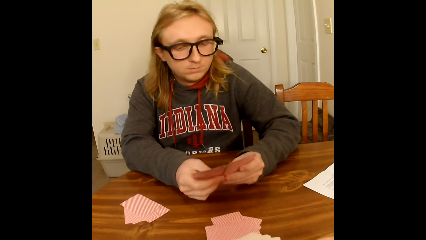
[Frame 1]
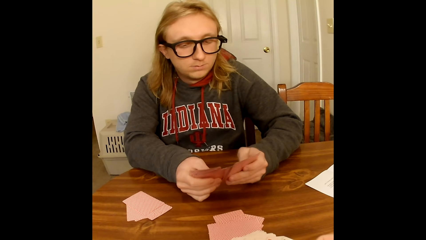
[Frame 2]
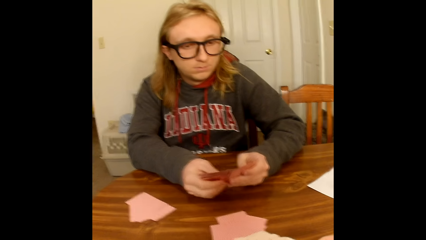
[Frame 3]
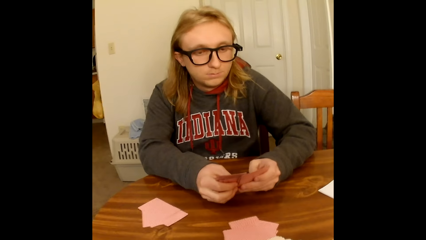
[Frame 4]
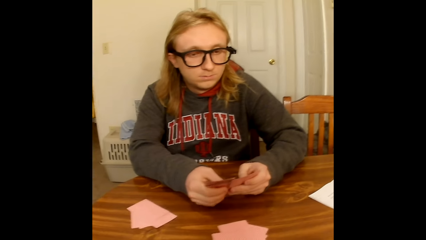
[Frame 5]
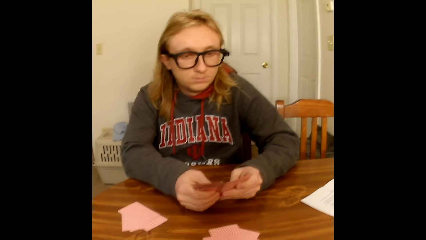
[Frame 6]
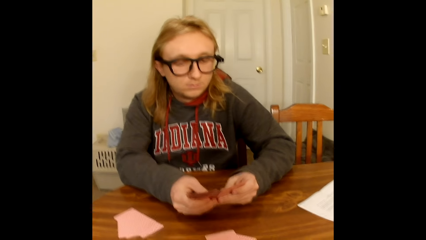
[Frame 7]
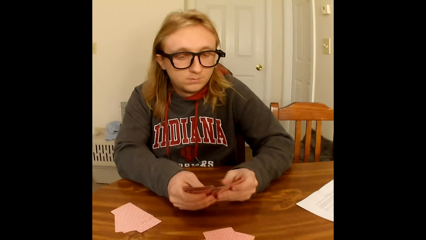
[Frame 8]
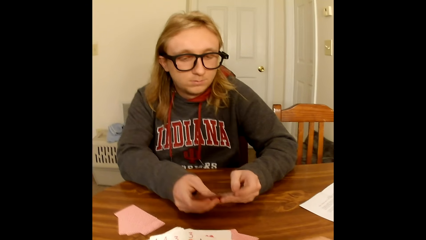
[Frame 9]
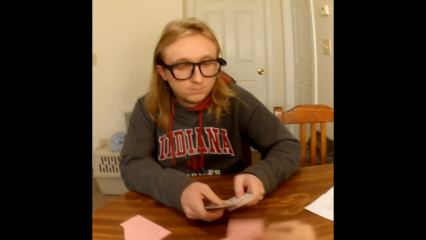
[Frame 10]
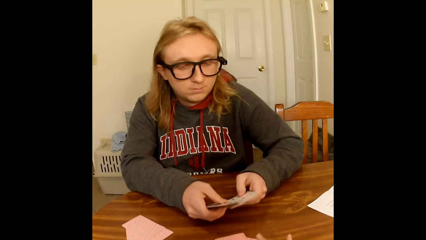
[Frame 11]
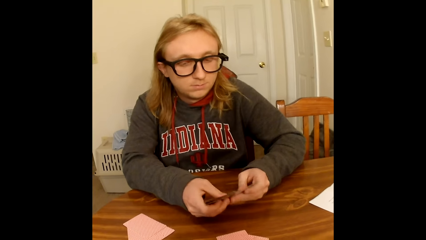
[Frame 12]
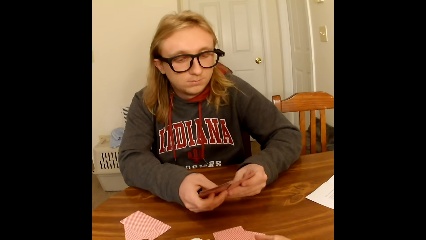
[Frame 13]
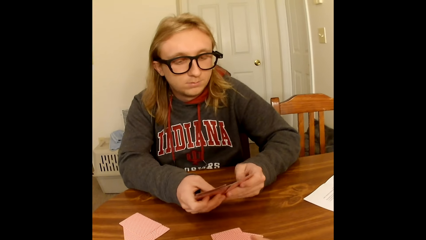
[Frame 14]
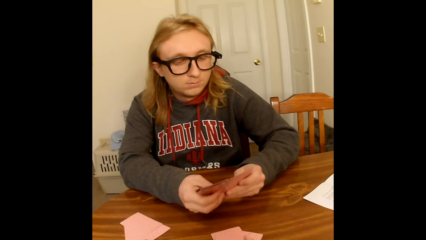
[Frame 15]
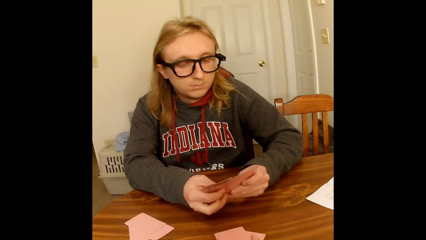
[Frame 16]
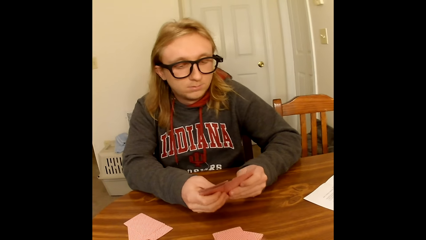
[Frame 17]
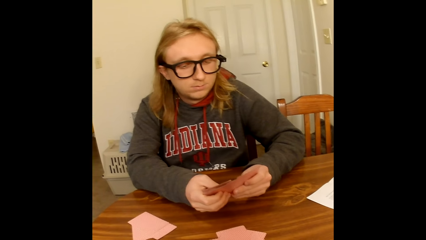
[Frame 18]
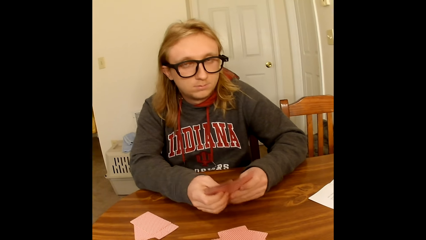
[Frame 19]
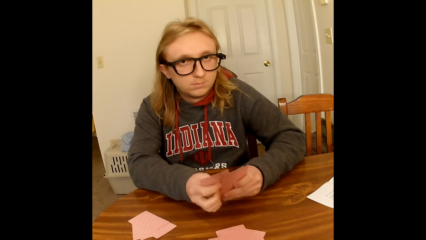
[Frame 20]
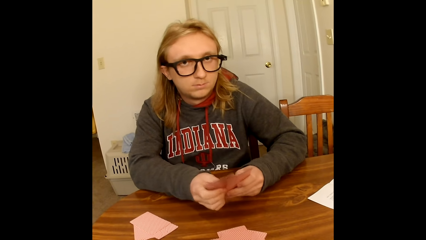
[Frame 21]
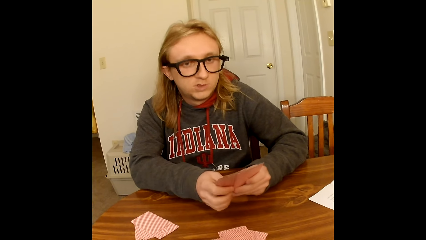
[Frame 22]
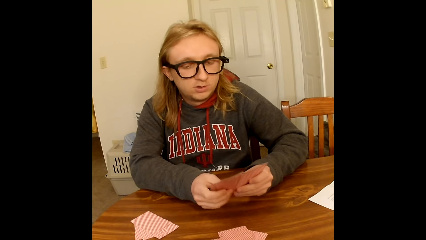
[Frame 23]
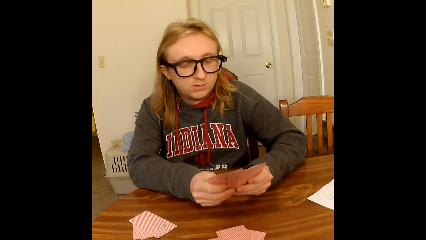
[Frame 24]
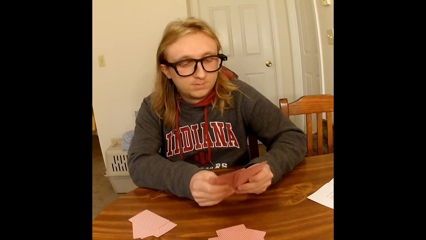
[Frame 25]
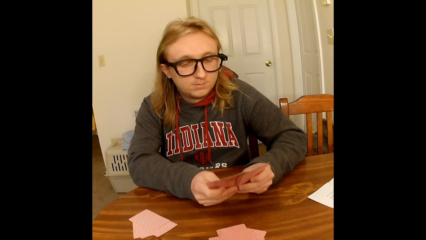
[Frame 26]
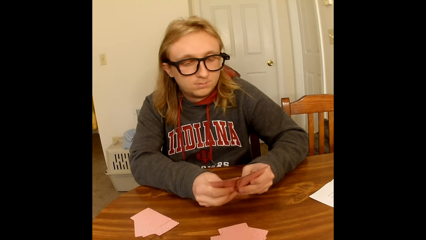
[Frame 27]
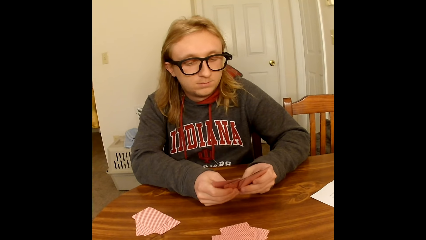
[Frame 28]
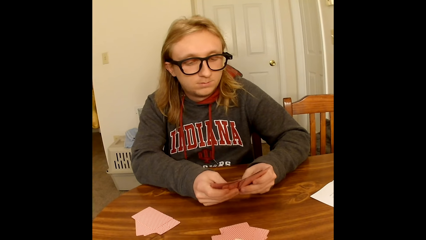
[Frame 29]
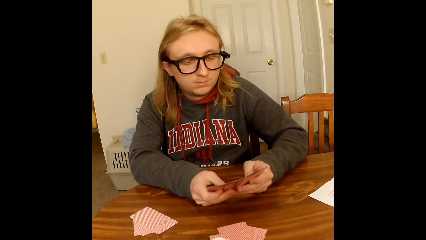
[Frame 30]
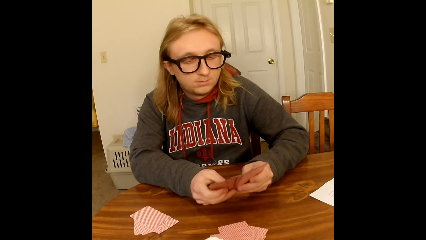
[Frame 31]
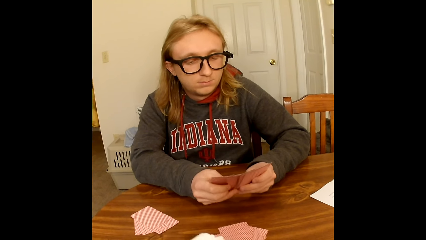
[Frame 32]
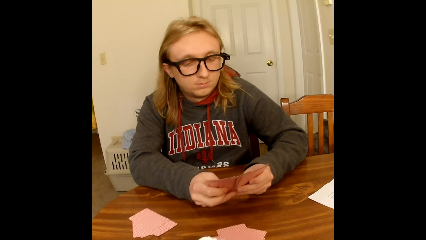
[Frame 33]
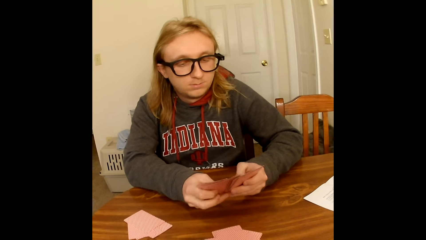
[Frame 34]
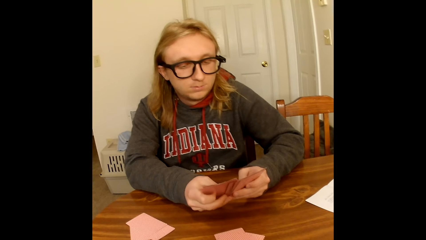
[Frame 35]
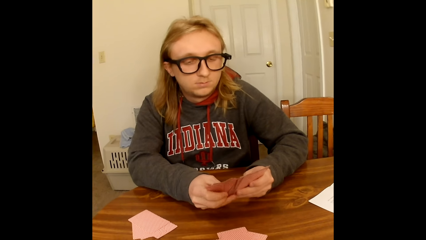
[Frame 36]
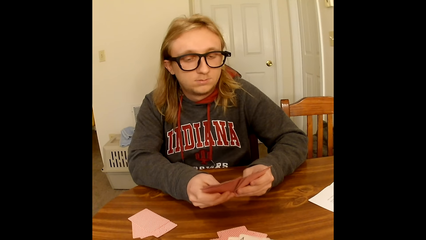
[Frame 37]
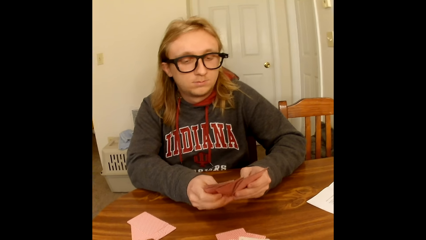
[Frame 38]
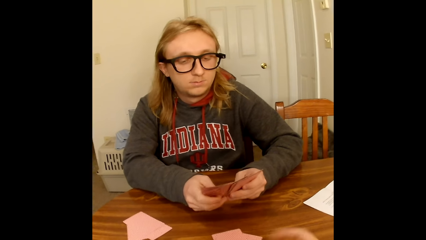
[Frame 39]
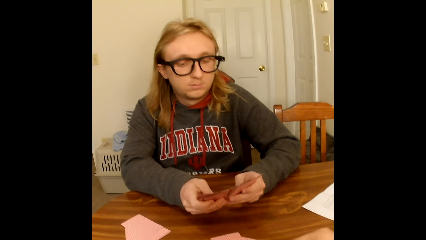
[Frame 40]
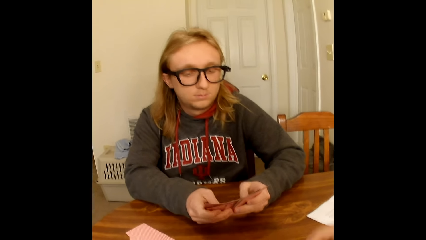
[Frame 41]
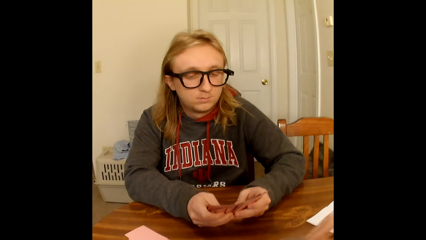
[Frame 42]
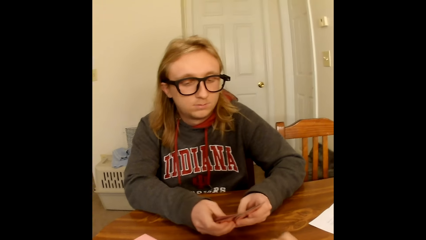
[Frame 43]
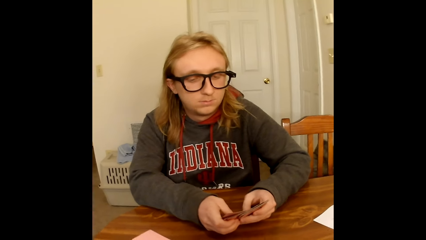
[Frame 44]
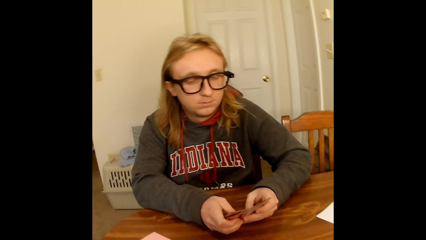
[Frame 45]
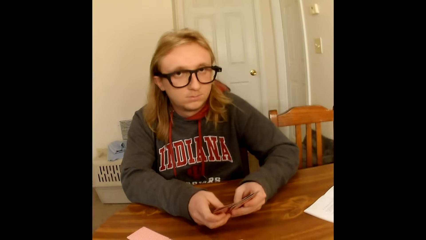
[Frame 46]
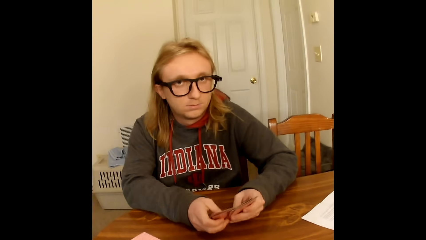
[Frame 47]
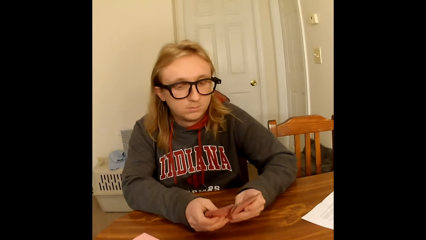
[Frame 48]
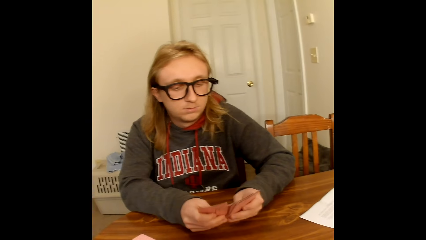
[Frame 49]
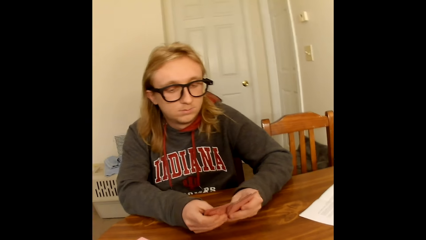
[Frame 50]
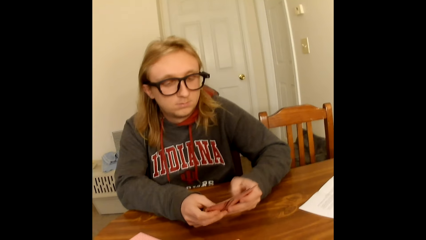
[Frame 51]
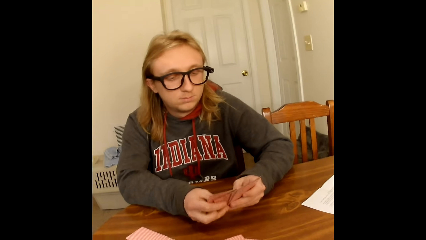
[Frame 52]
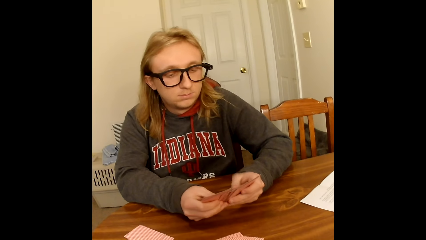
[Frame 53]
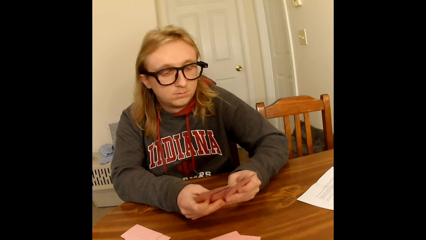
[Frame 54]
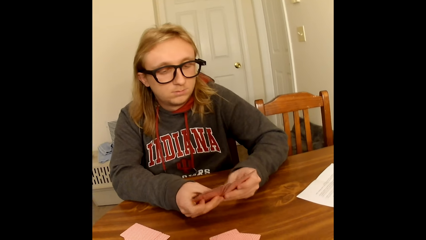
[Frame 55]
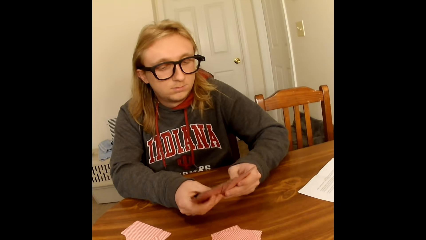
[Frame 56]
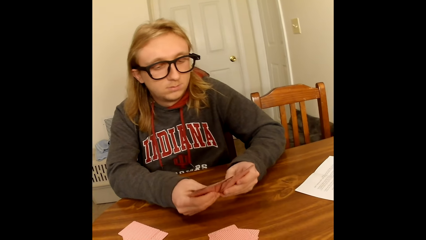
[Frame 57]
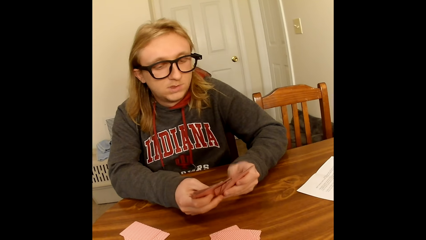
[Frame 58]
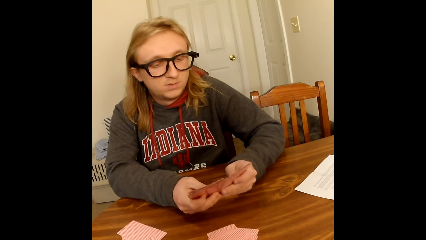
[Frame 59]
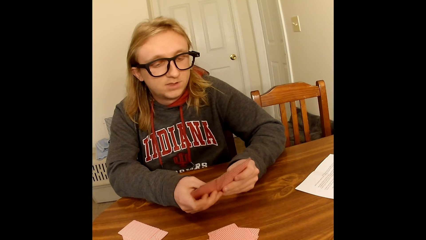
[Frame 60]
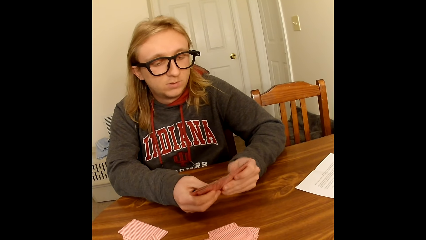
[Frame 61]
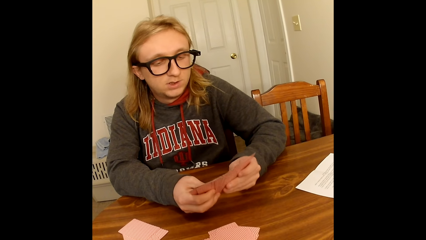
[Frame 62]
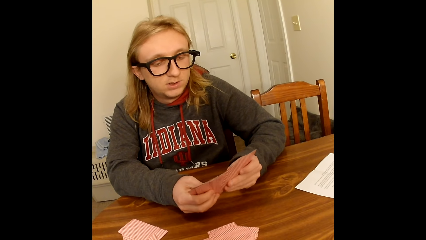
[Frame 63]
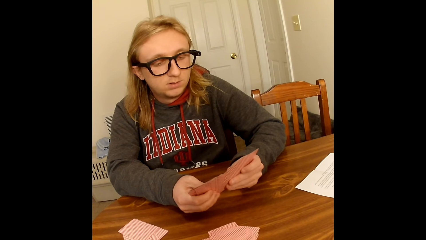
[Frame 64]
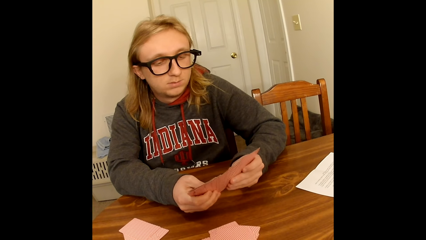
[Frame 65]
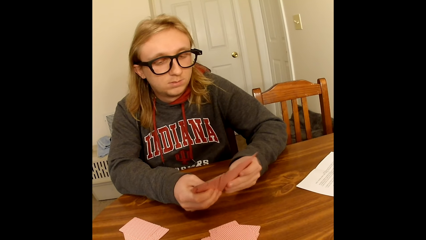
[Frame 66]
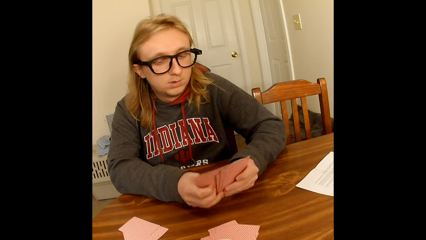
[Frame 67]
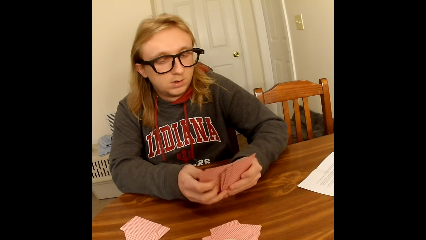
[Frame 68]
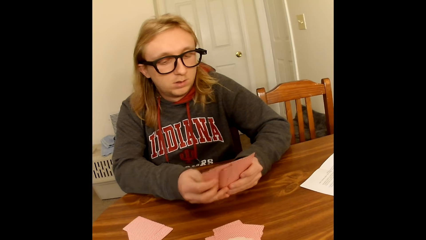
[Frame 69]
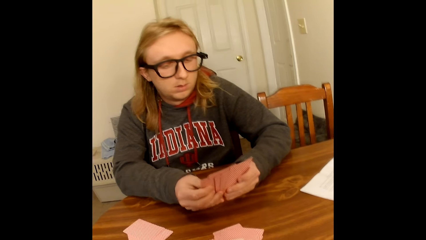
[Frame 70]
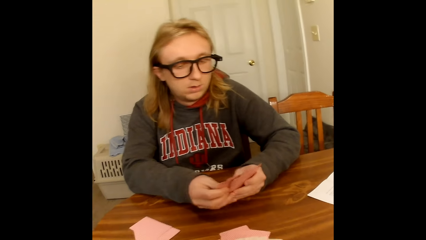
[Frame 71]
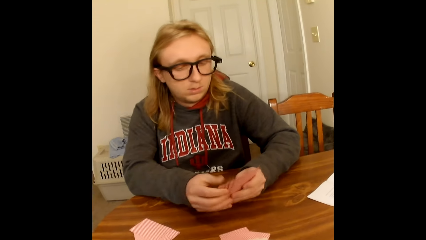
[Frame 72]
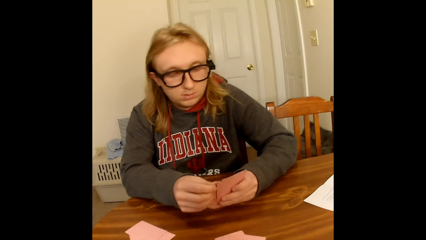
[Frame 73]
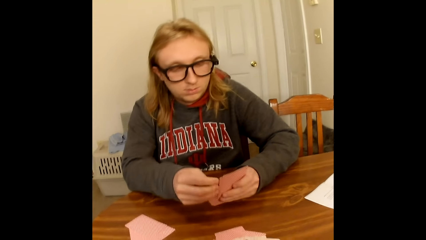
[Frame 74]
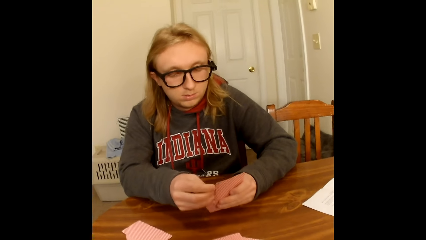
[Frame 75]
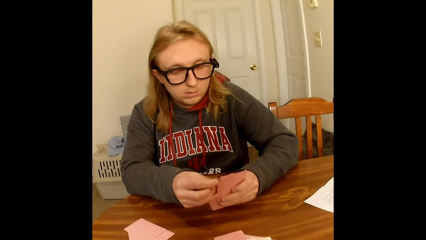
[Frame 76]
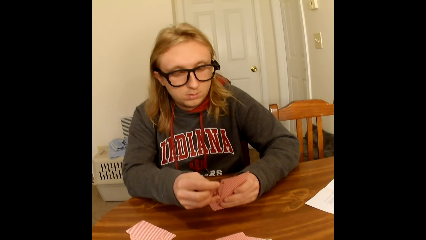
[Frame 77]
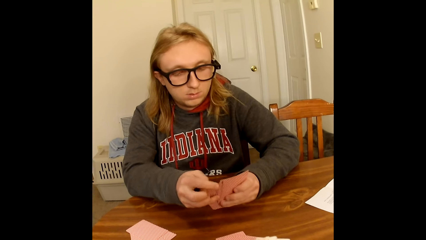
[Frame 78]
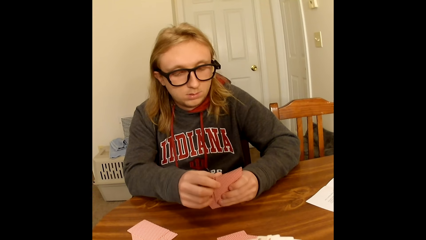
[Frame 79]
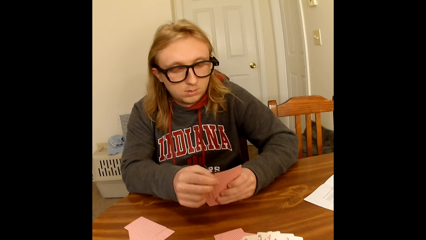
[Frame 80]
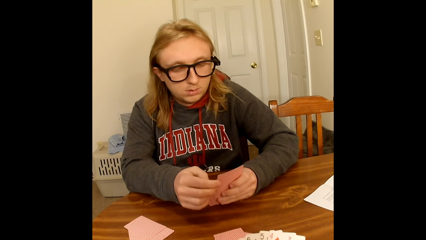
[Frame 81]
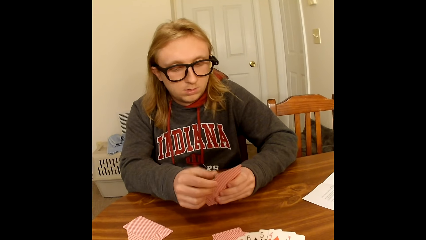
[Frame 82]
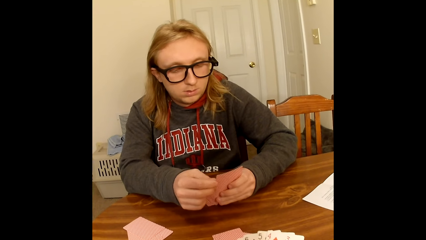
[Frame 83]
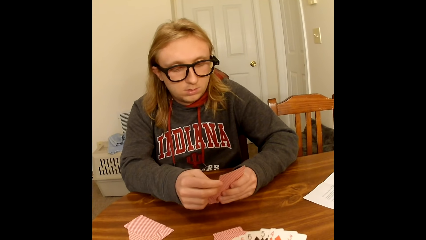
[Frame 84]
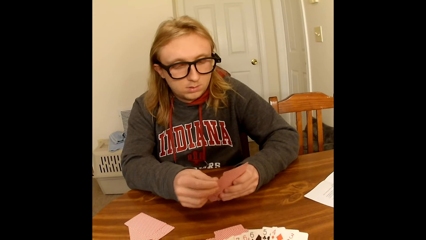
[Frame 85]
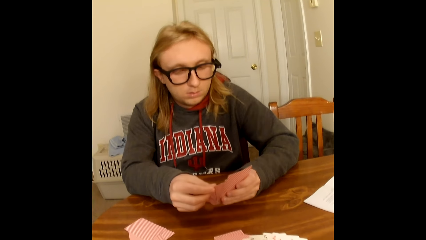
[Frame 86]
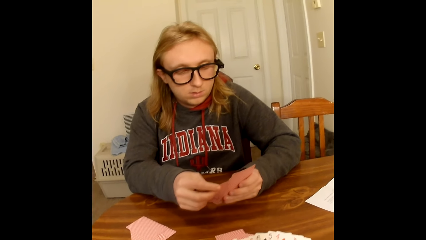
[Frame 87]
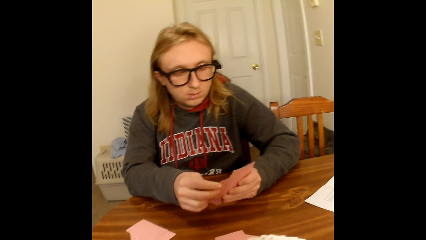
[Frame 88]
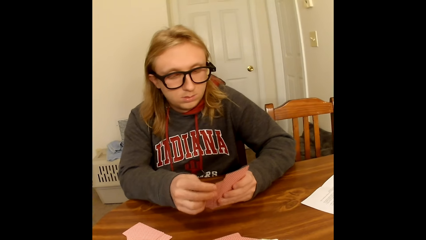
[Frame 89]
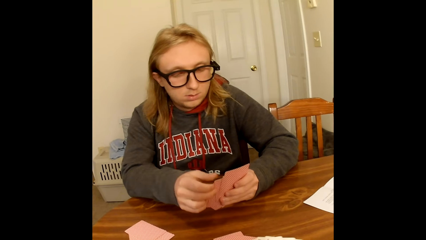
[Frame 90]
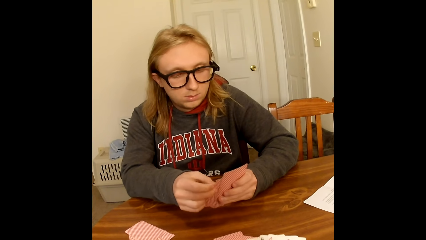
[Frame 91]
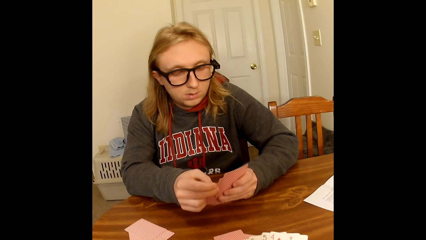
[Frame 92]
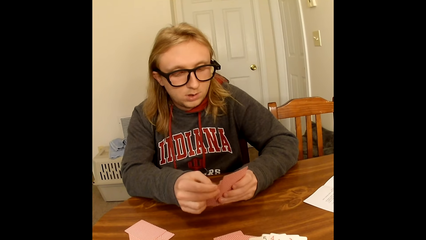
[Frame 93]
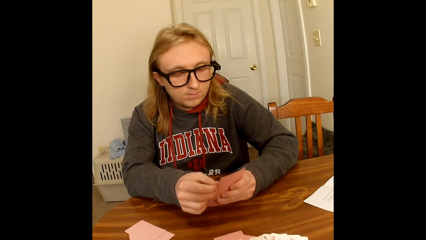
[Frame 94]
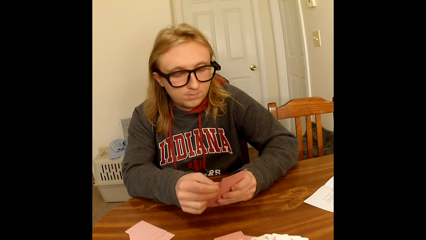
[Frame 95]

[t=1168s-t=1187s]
The camera wearer puts the cards on the table. A man converses and looks at the cards. The camera wearer converses. The man converses. The camera wearer converses. The man wipes the cards with the finger.
